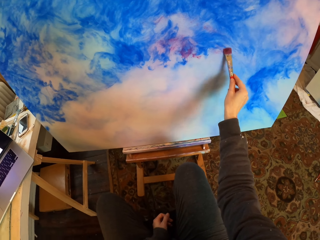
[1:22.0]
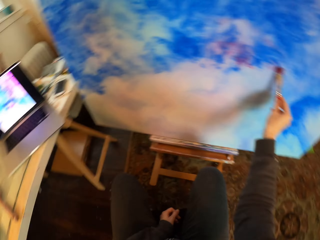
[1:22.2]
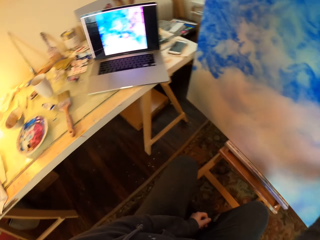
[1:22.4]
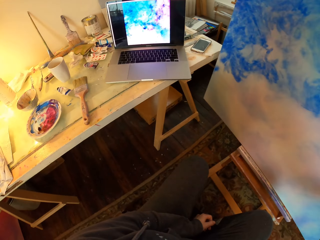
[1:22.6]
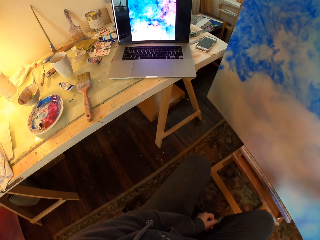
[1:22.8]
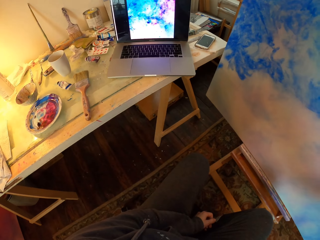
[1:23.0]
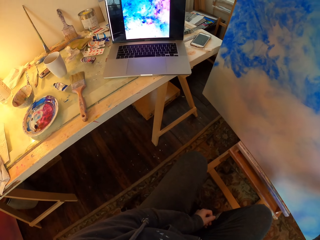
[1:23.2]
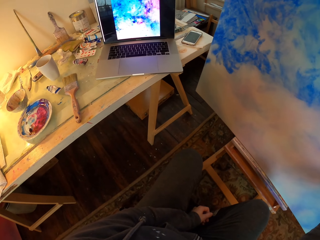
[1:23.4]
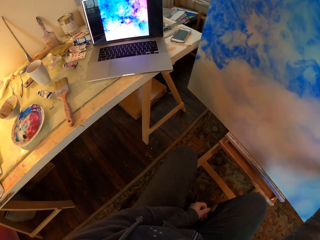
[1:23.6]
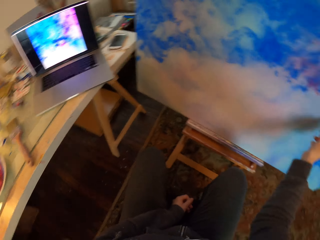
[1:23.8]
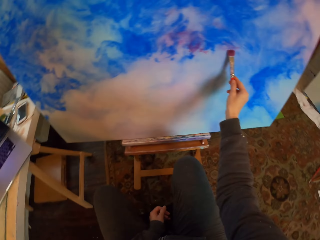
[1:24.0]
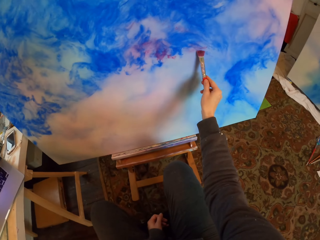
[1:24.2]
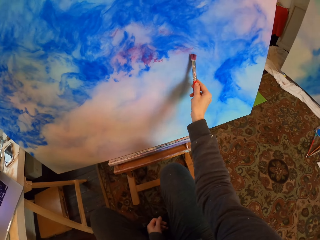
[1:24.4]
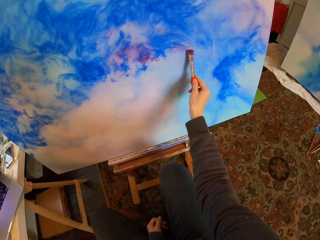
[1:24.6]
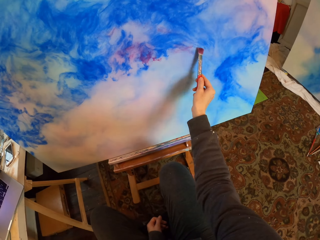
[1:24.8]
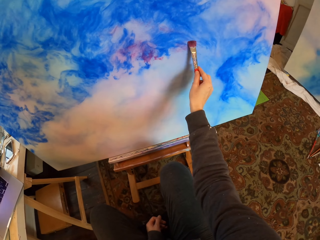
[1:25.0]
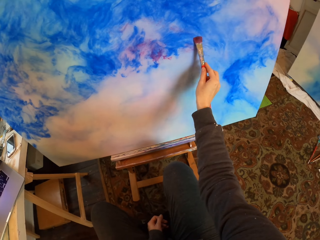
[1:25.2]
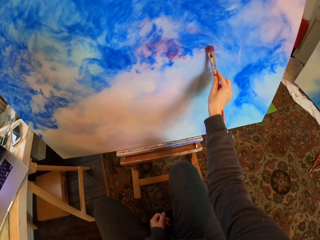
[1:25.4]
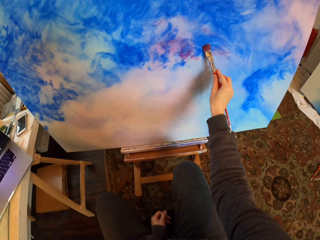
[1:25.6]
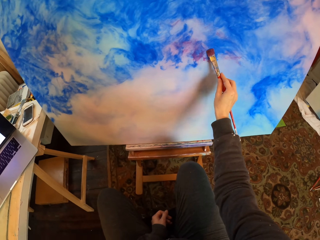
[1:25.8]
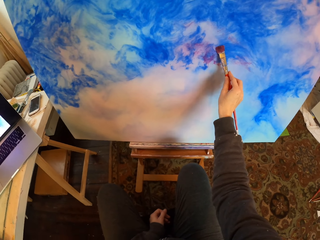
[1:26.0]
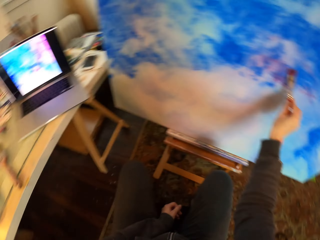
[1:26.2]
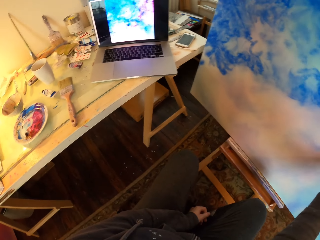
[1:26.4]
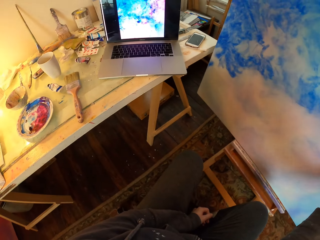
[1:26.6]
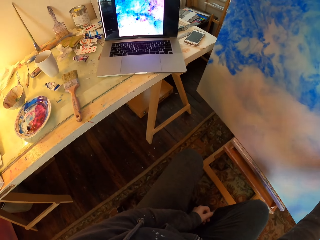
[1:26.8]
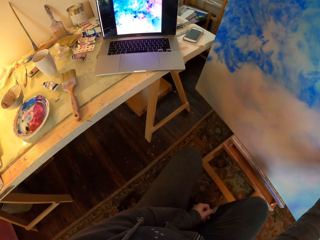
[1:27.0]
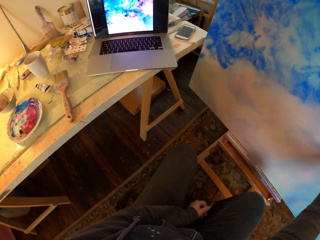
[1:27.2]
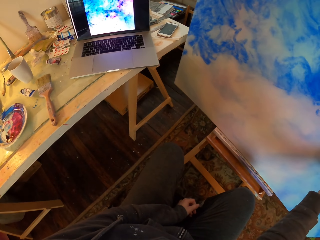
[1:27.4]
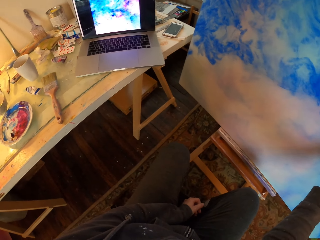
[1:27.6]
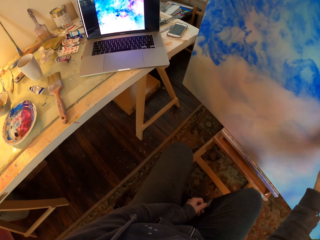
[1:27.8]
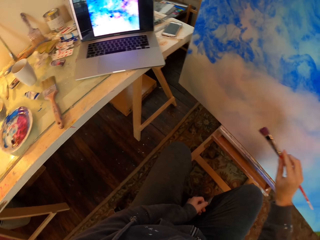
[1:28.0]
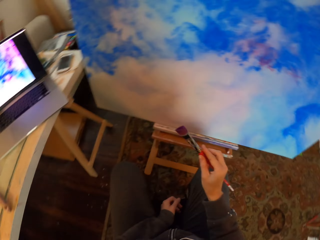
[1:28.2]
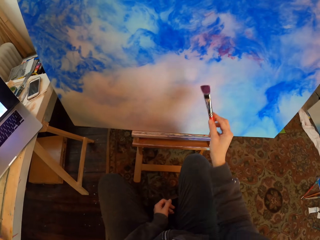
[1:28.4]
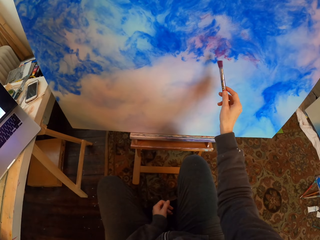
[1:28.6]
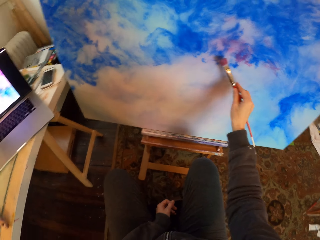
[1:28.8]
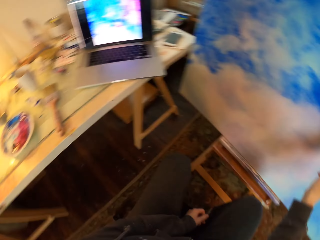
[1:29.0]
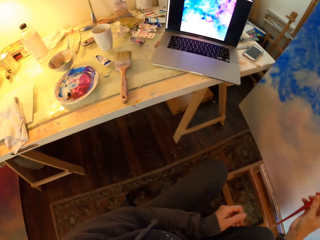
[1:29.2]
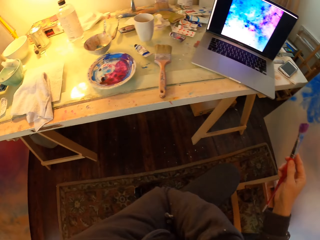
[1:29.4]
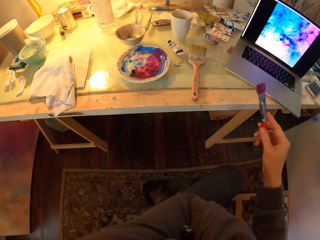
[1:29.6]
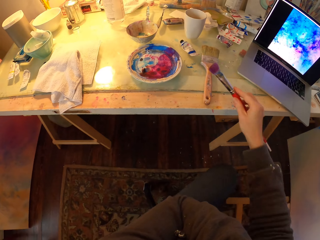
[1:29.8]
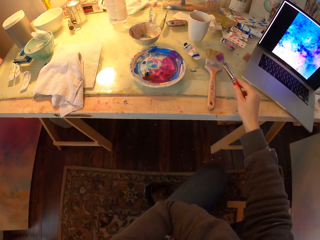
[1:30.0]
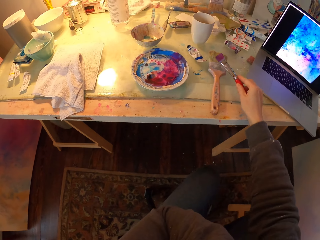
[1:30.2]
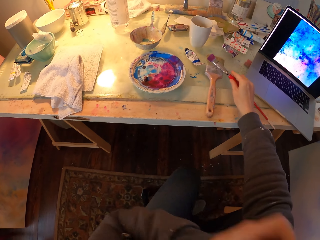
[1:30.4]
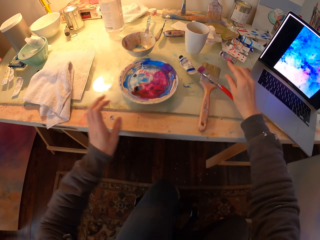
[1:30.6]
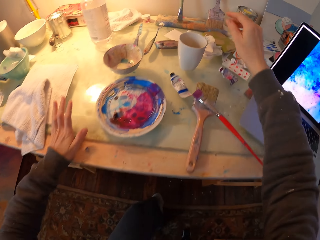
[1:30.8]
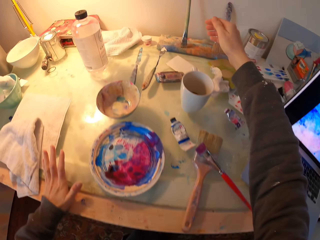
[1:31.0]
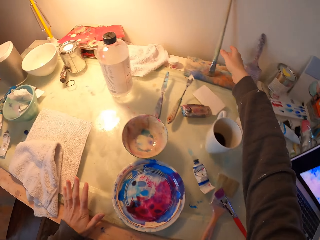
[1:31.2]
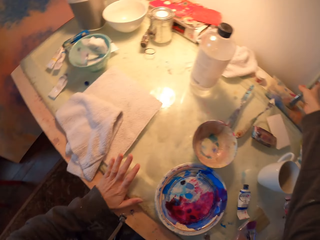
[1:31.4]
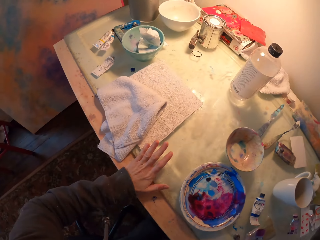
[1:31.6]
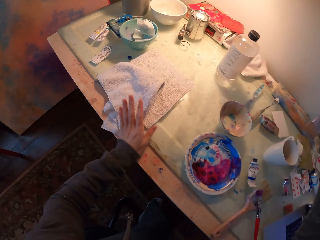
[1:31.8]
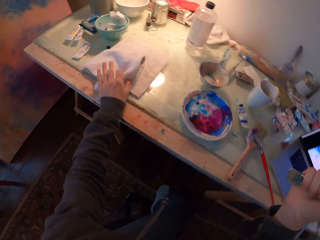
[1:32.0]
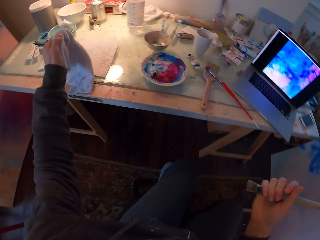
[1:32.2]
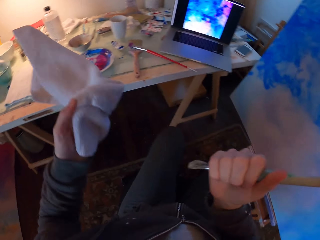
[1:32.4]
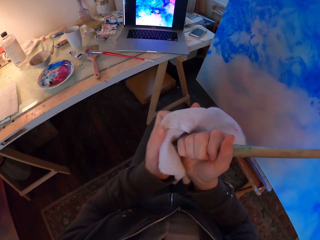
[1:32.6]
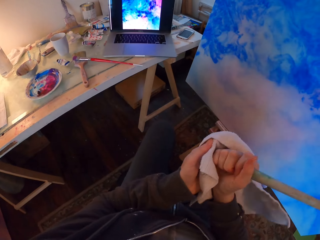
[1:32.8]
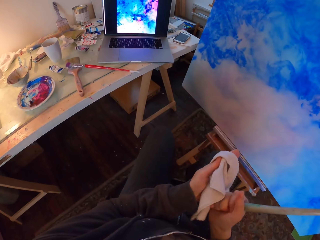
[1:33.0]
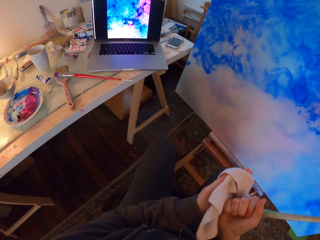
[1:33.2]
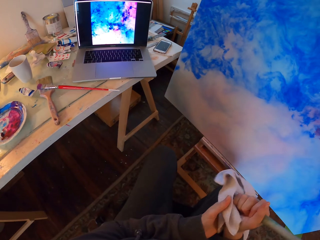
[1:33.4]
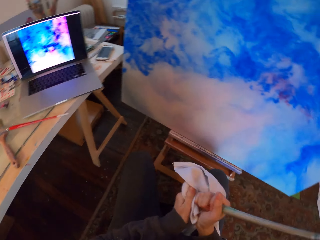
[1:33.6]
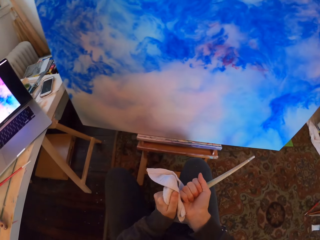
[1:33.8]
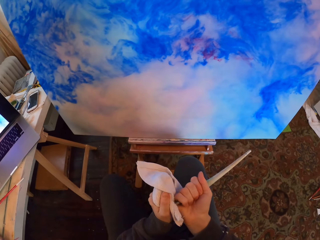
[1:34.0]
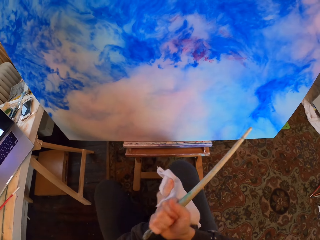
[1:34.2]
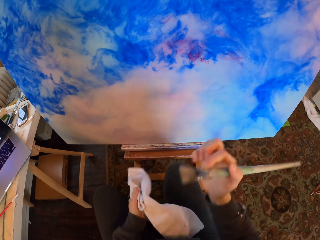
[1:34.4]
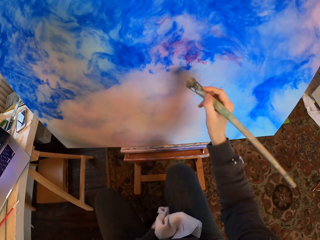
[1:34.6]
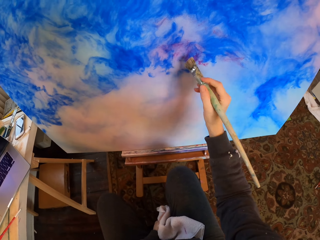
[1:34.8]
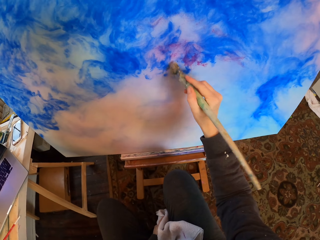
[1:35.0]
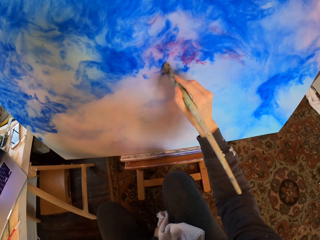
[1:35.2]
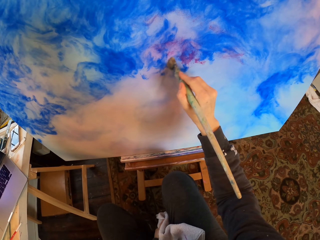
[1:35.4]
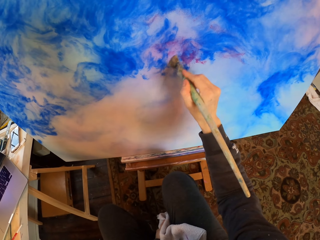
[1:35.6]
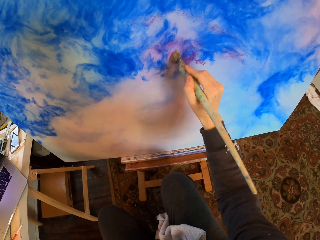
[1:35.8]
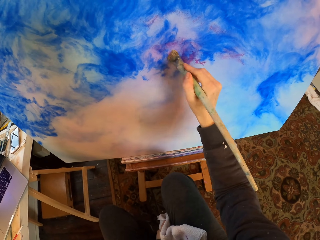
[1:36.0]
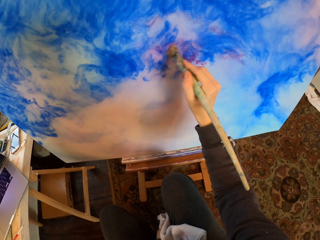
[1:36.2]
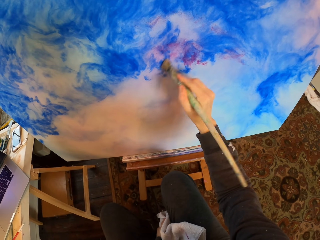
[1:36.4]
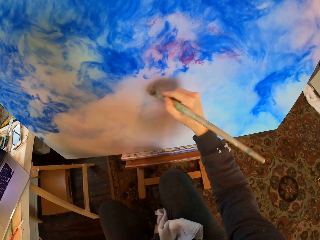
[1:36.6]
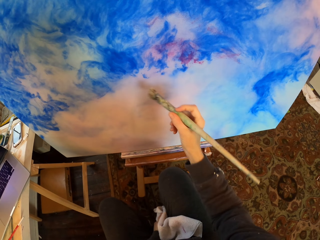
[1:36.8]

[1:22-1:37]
The camera wearer looks at the laptop. They look at the portrait. They look at the laptop. They look at the portrait. They draw on the board. They place the paint brush on the table. They place a hand on the table. They pick up the paint brush. They pick up a linen towel or cloth from the table. They scrape off paint from the brush. They wipe the paint brush with the cloth. They draw on the board.

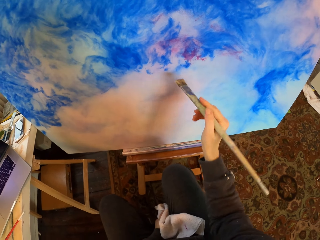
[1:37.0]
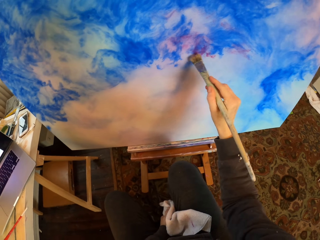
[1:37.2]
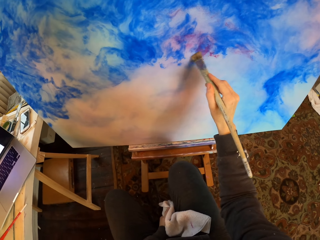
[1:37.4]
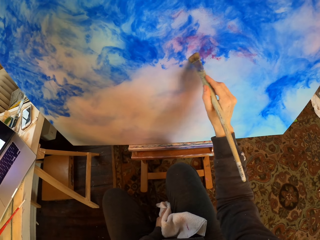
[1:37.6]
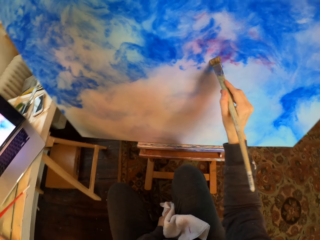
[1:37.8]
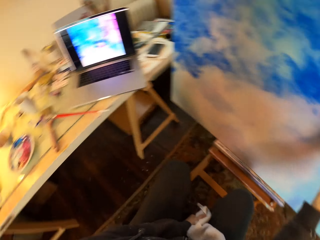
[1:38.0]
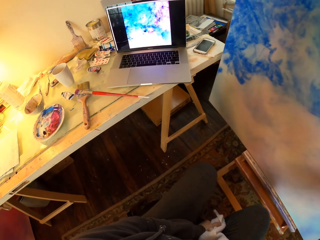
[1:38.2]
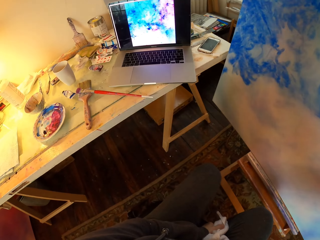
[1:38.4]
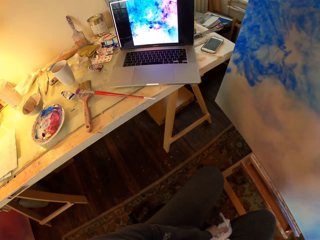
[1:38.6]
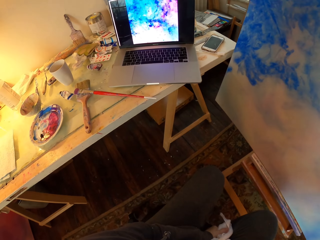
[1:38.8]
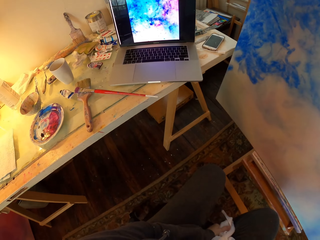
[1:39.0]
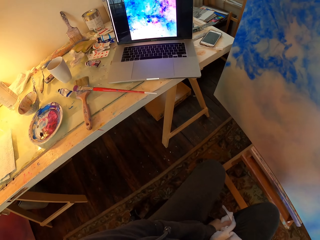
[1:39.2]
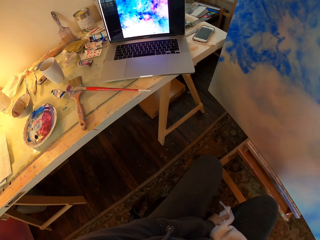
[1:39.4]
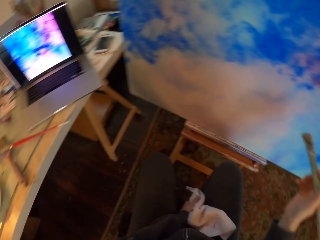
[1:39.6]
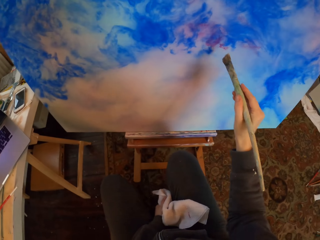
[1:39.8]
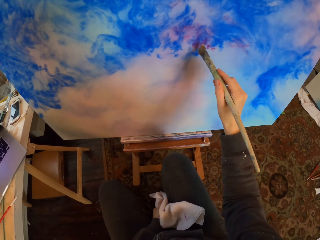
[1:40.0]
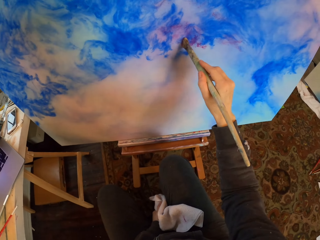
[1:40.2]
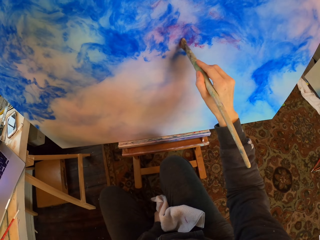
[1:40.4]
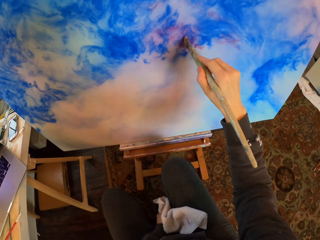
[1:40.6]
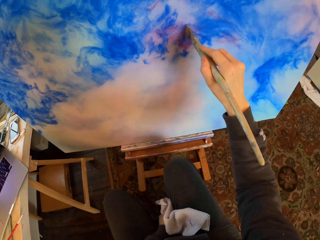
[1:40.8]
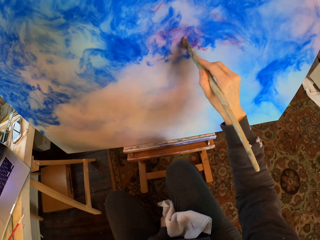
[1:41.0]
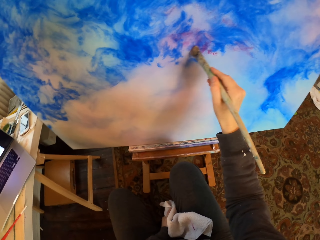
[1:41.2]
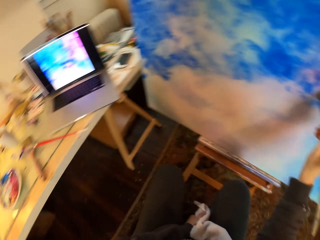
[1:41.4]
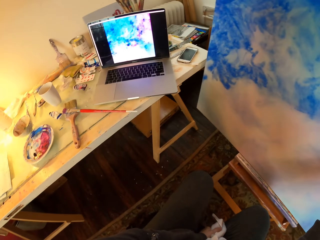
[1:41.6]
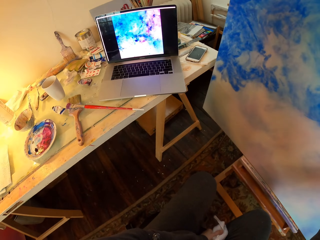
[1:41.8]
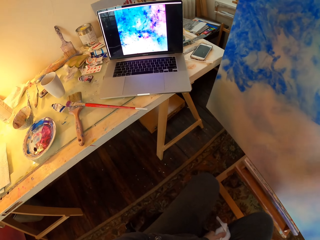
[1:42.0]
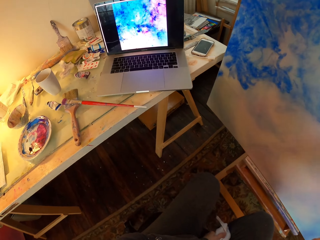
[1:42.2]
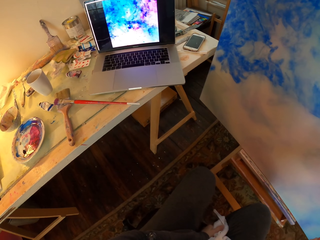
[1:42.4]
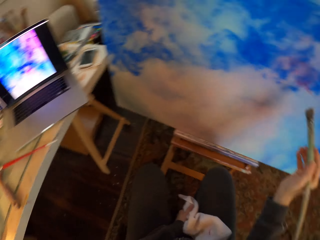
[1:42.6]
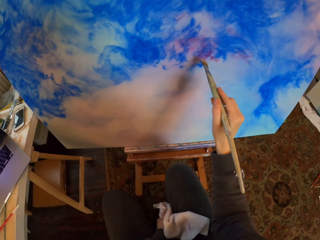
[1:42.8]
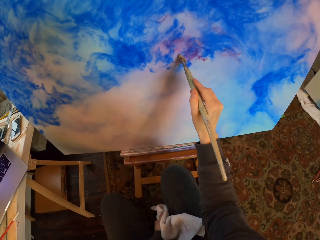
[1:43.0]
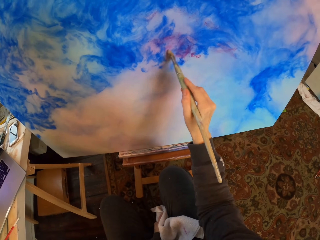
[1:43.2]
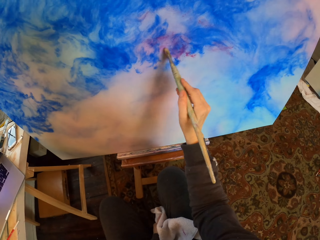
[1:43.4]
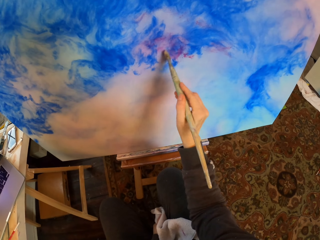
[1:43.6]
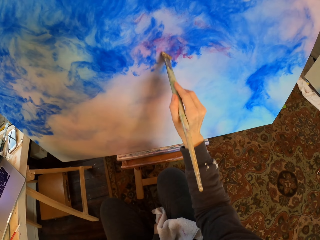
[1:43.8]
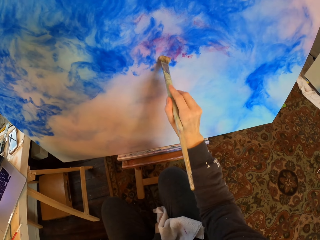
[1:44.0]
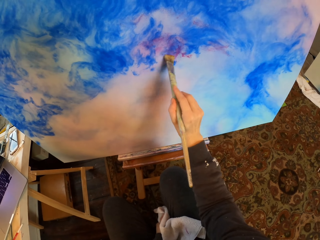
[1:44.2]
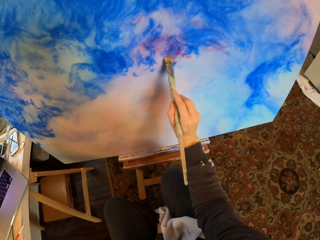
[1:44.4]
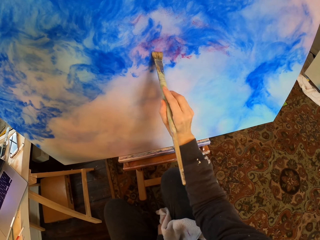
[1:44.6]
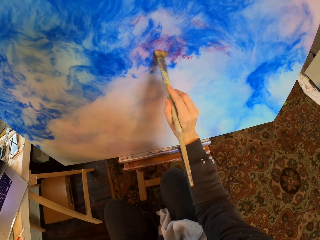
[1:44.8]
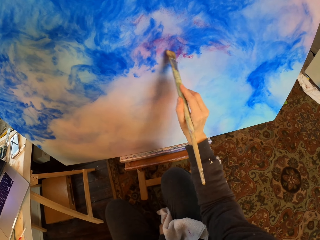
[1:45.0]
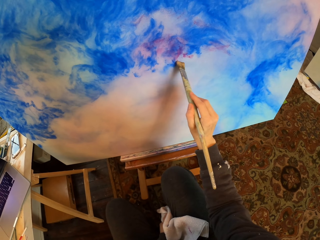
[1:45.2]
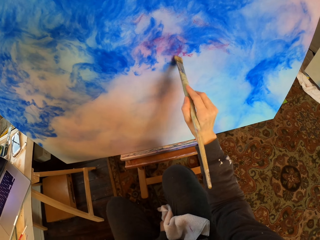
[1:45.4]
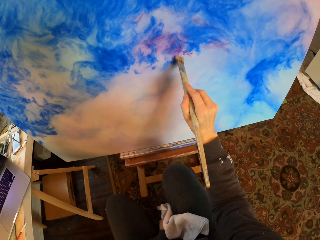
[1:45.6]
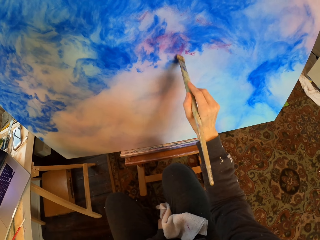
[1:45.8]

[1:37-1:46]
The camera wearer looks at the laptop. They look at the portrait. They draw on the board. They look at the laptop. They look at the portrait. They draw on the board.
